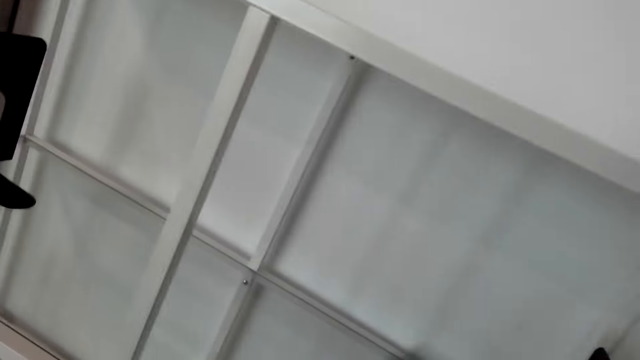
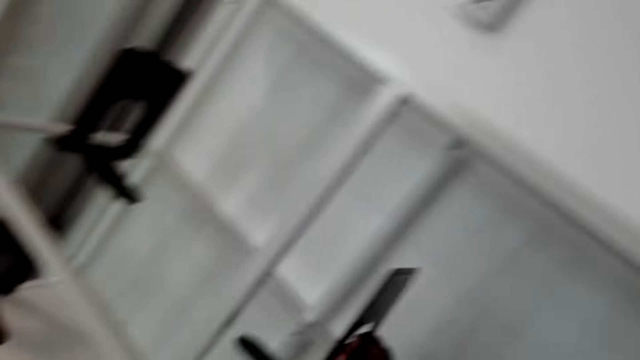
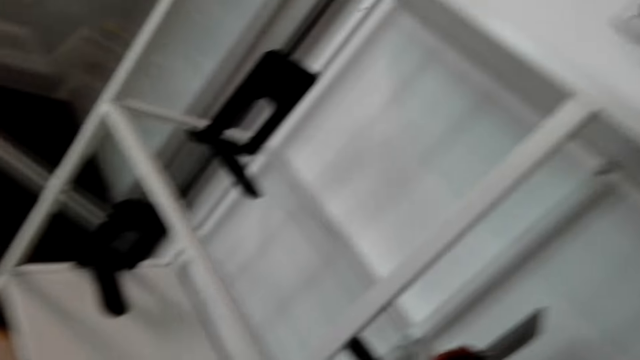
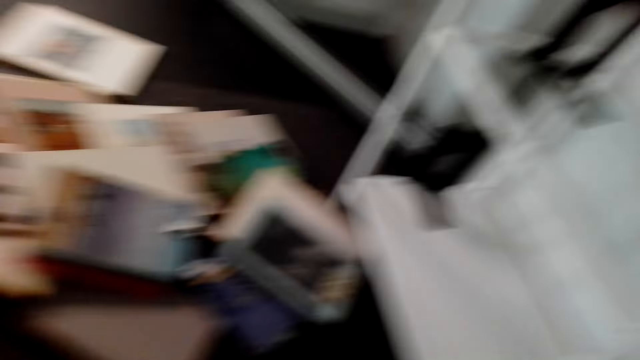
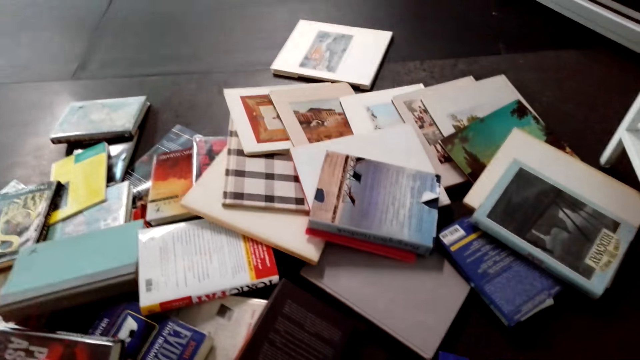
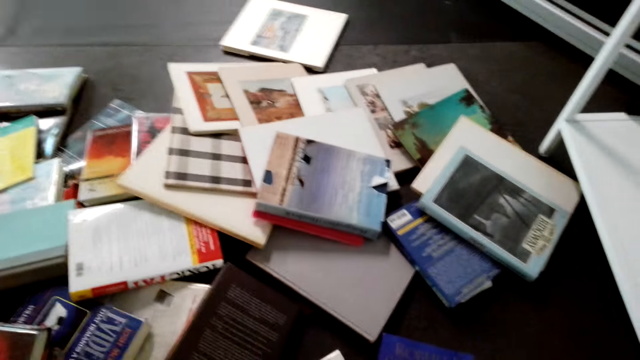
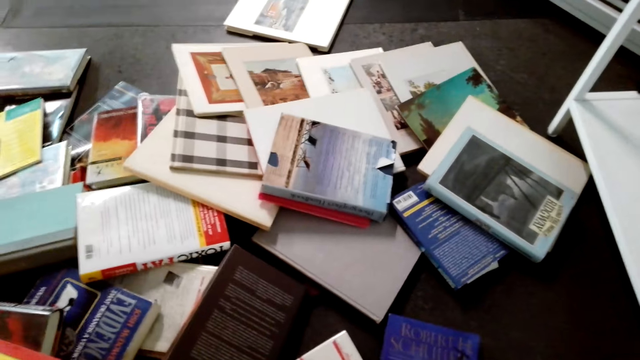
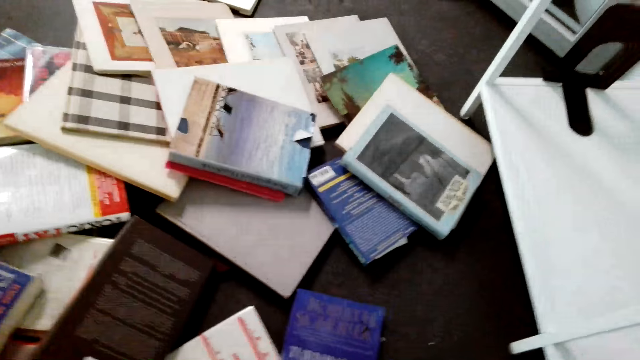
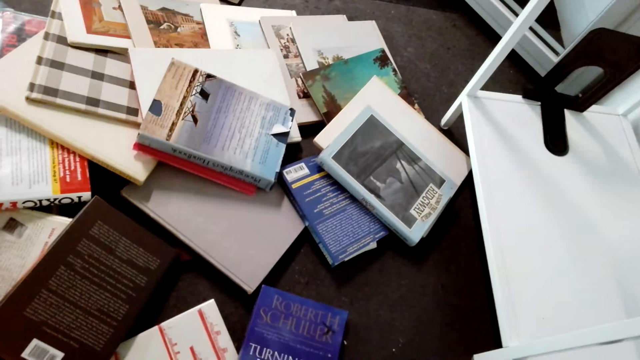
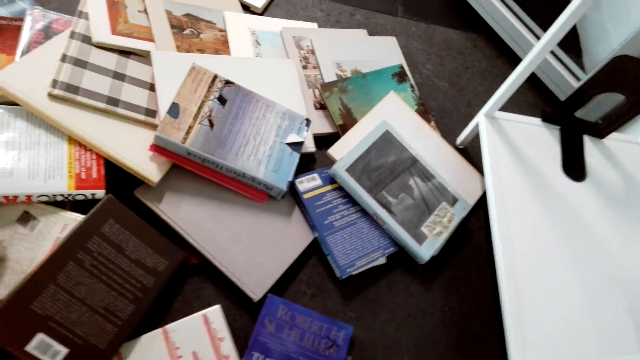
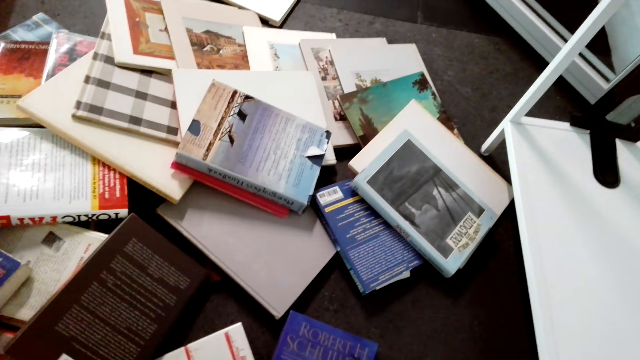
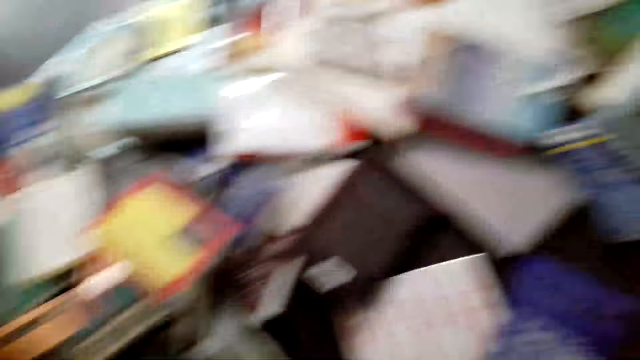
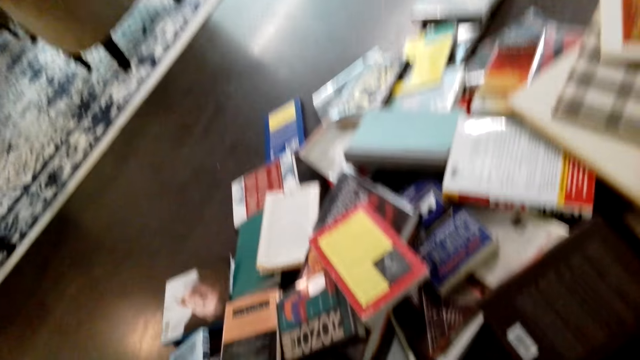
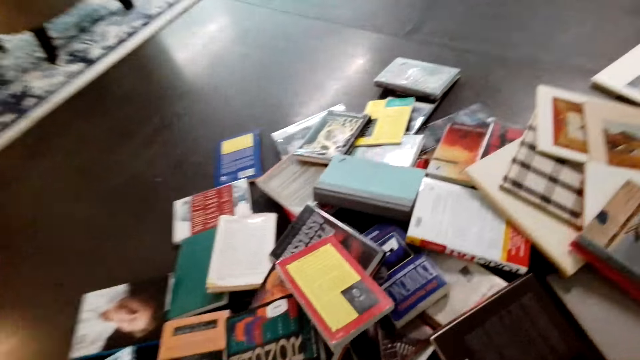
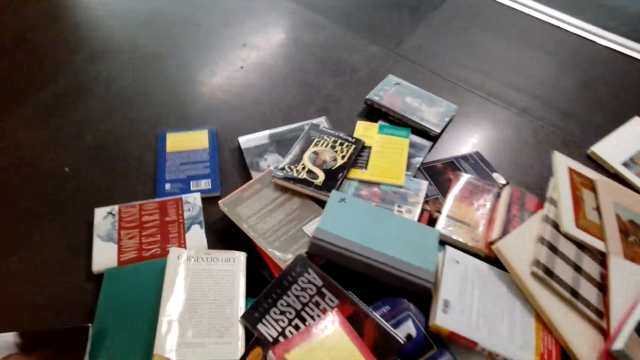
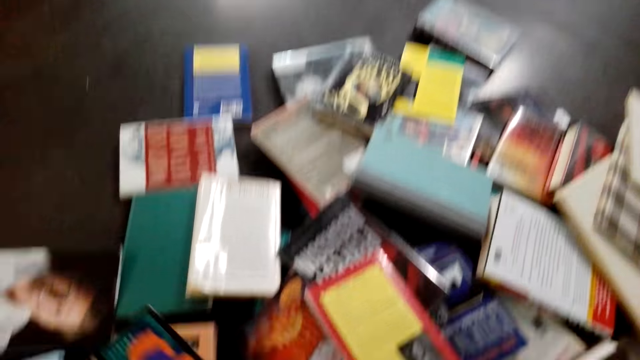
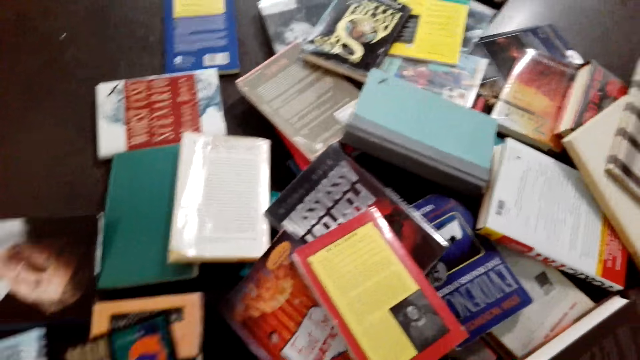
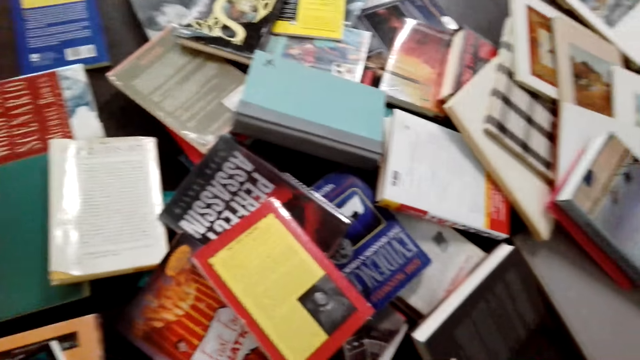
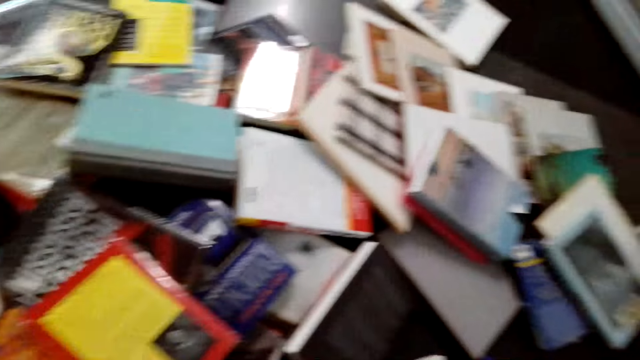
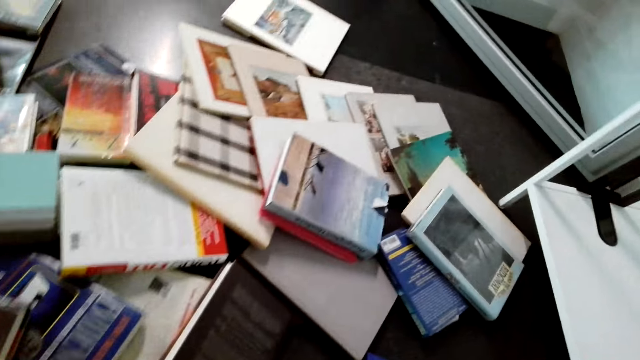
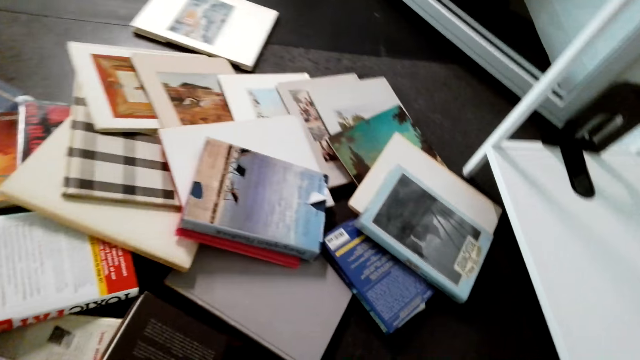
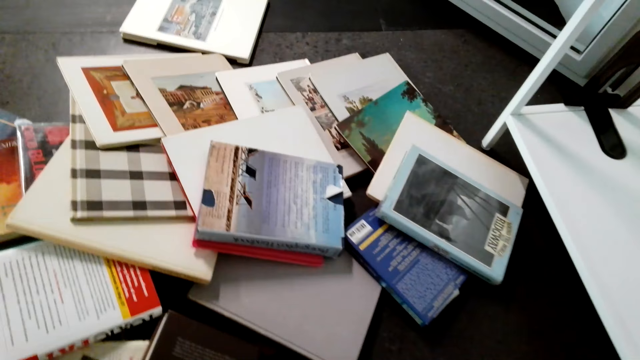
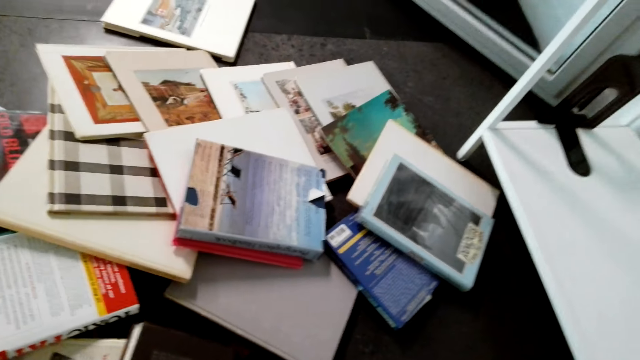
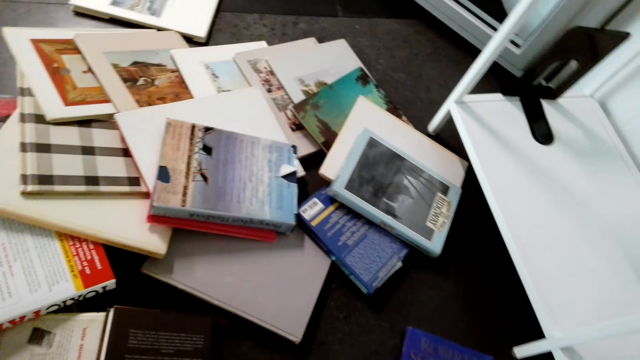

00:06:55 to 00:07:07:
The camera wearer places down a metal stand. They pick up a book. They arrange the books together.

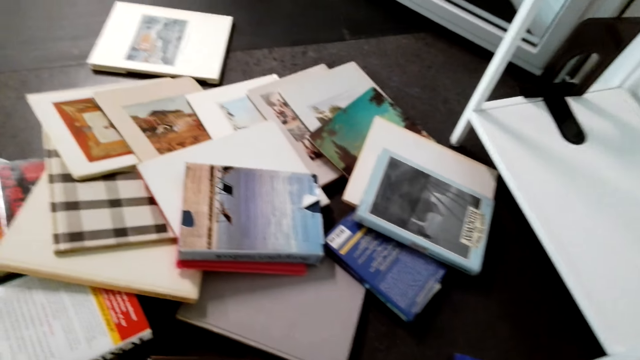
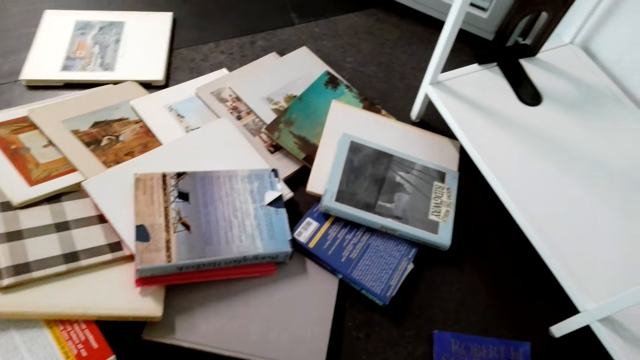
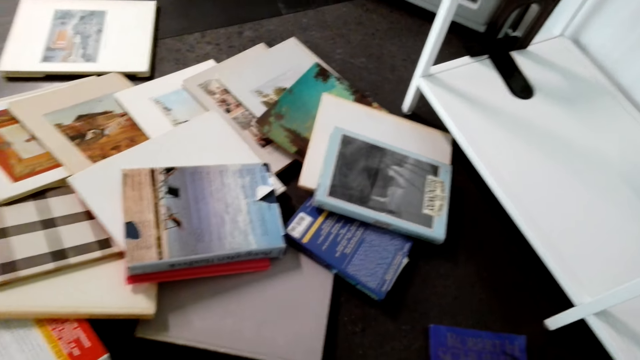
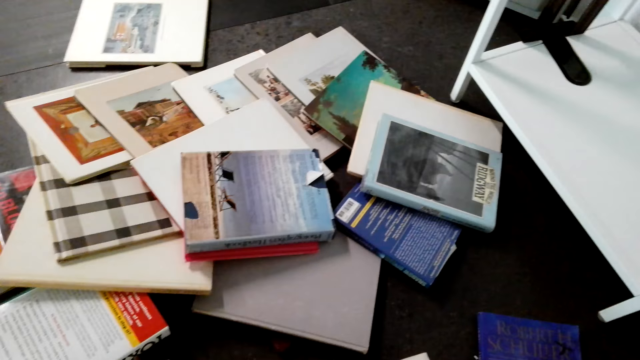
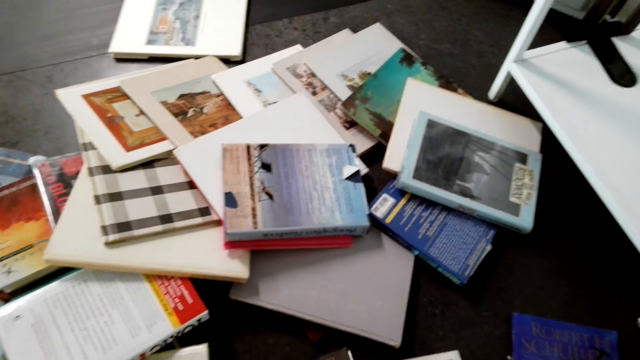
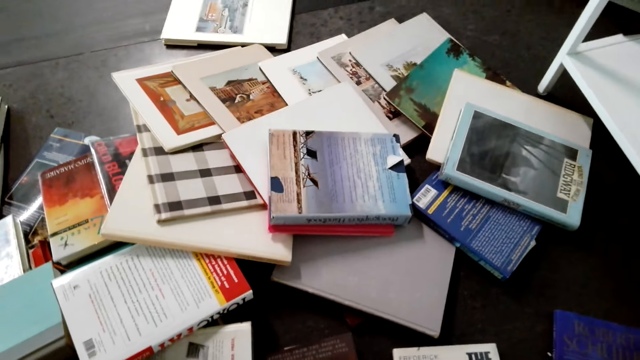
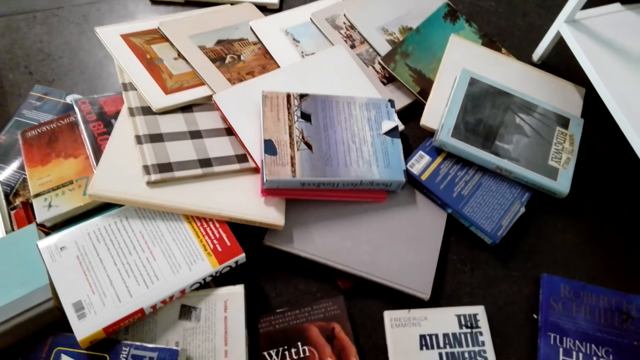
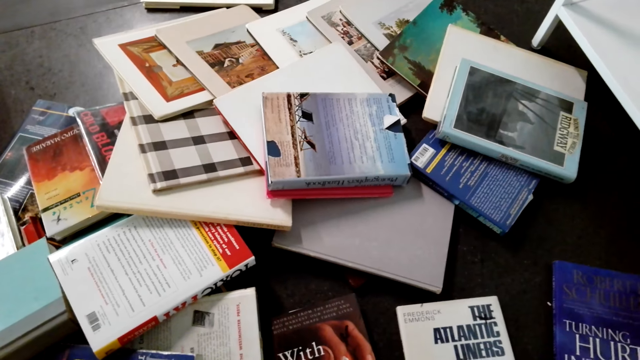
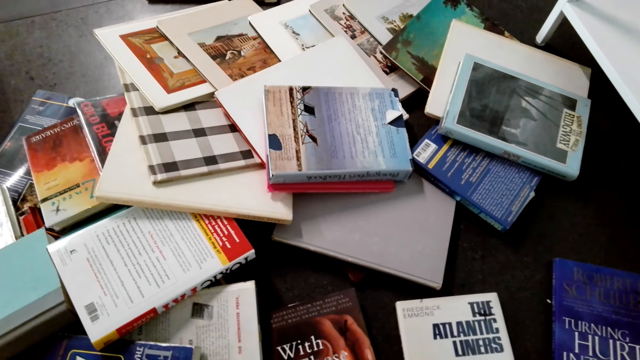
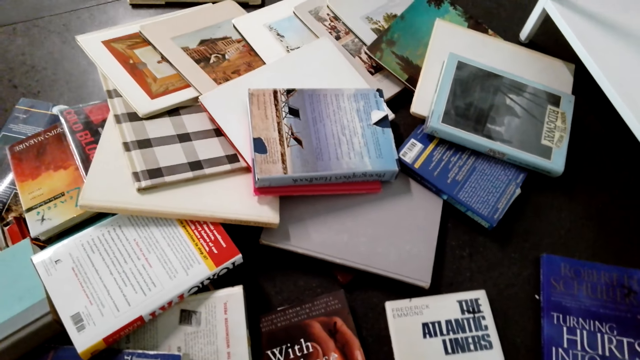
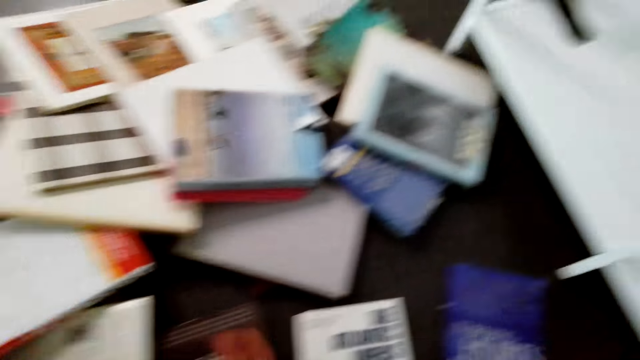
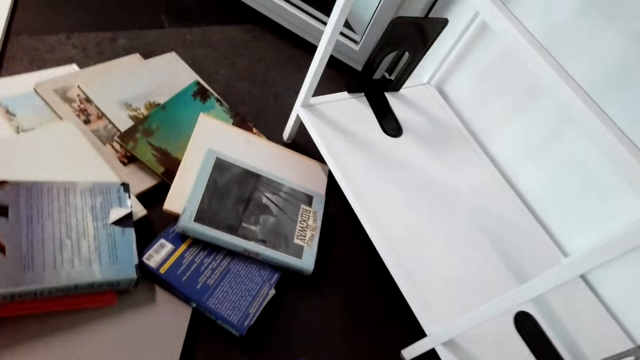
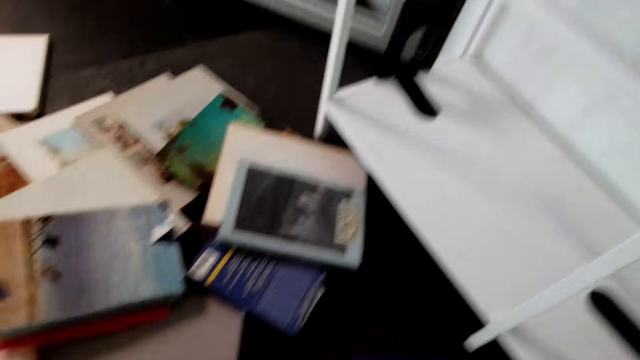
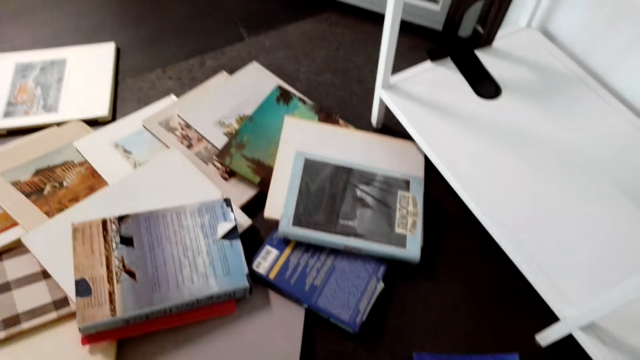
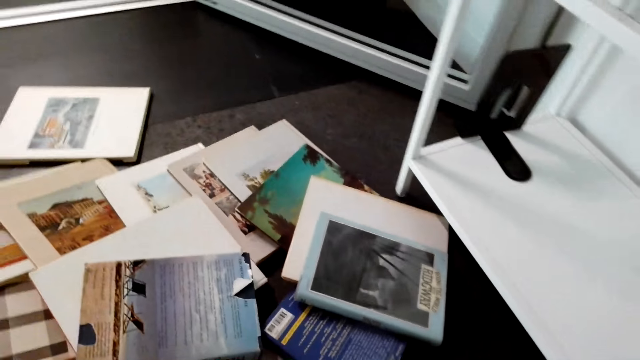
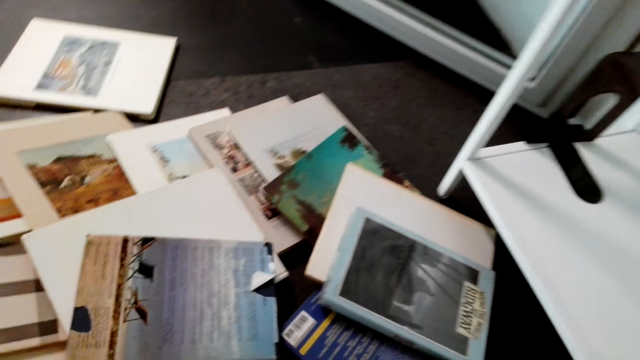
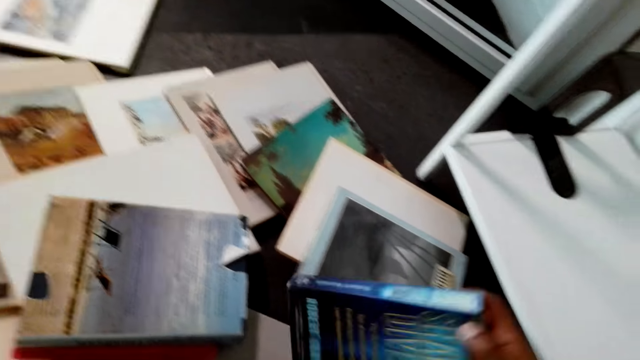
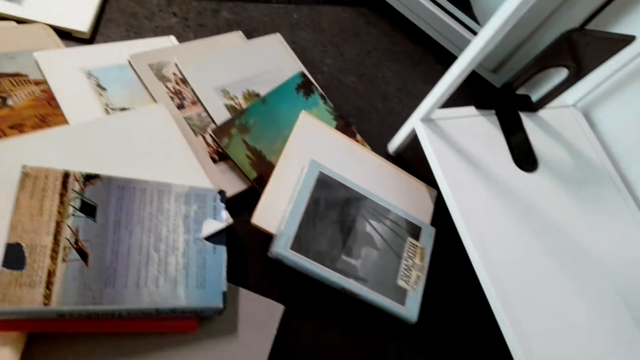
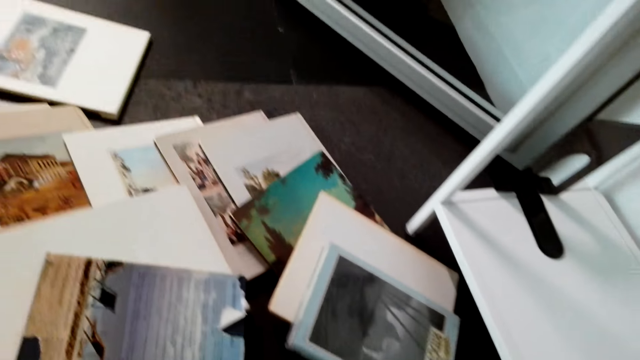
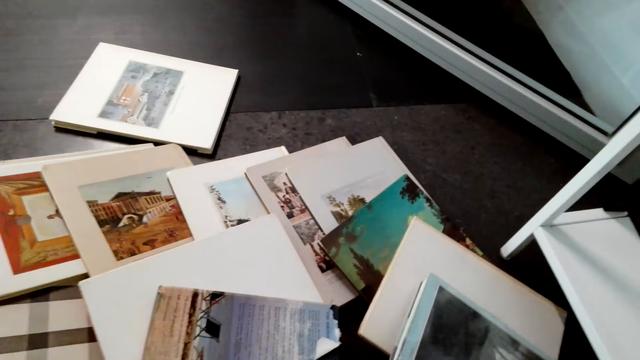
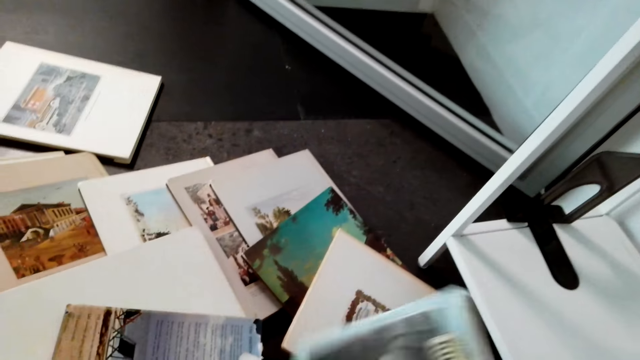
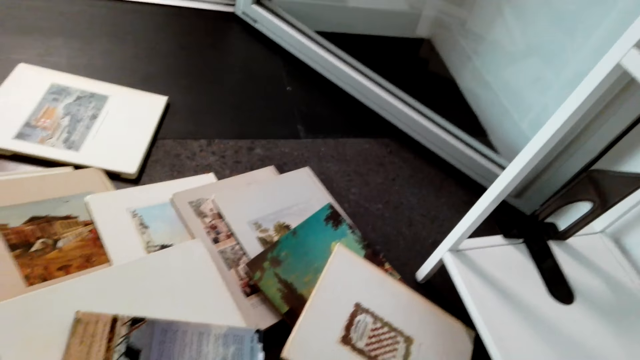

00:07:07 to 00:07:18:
The camera wearer picks up a book.
